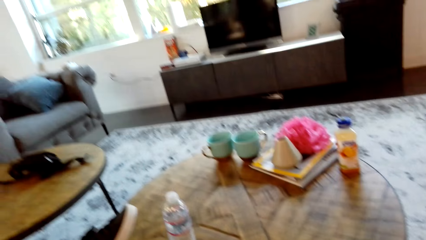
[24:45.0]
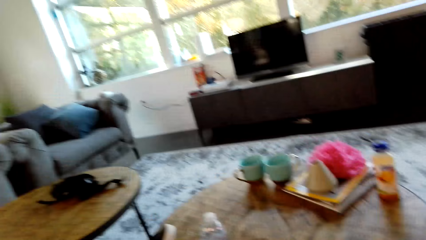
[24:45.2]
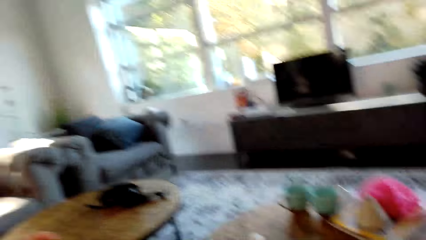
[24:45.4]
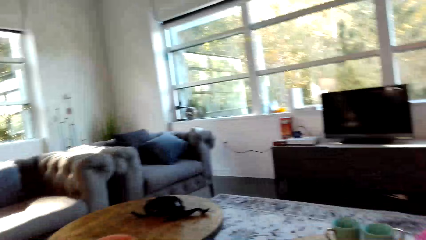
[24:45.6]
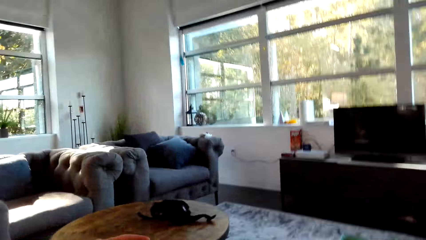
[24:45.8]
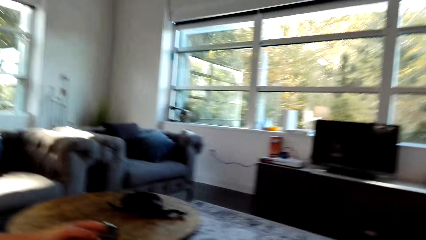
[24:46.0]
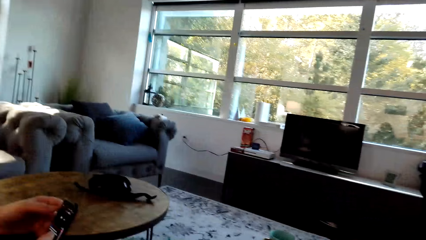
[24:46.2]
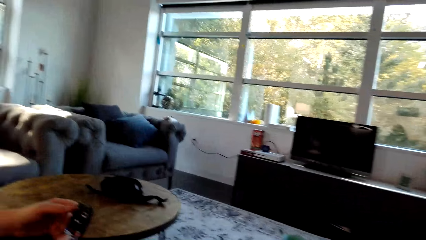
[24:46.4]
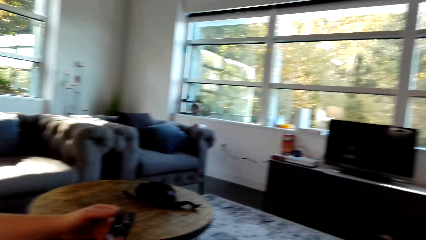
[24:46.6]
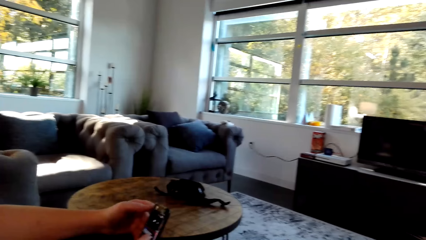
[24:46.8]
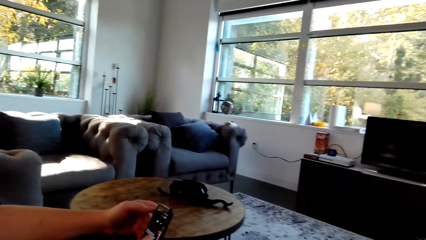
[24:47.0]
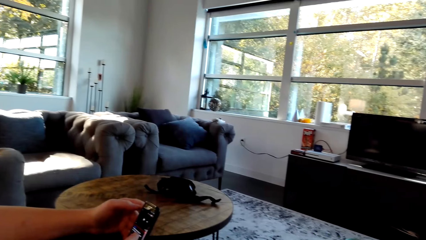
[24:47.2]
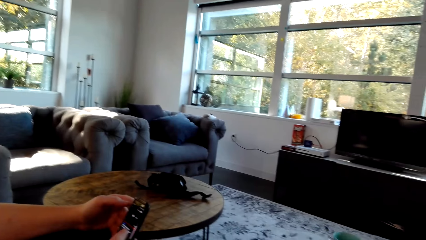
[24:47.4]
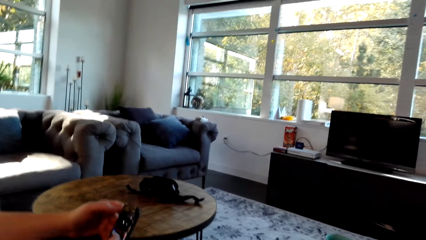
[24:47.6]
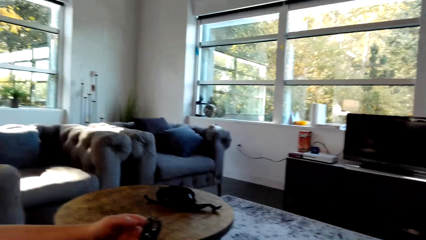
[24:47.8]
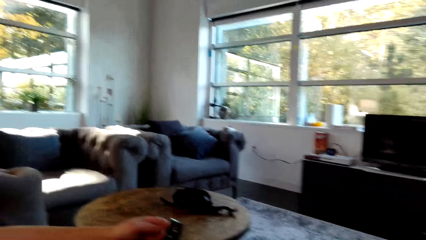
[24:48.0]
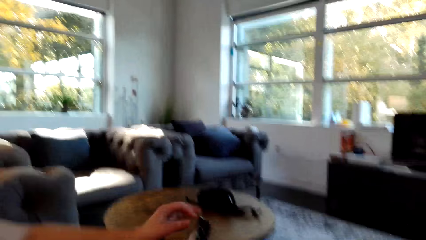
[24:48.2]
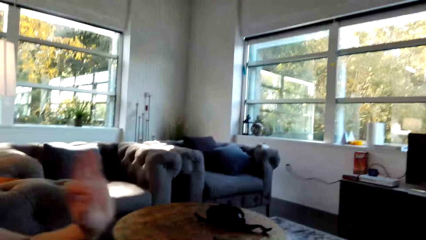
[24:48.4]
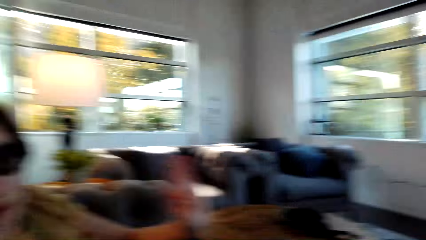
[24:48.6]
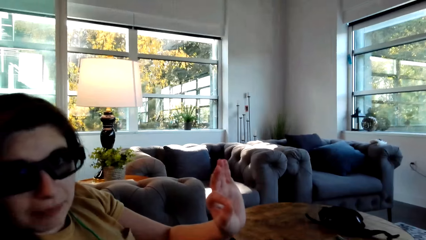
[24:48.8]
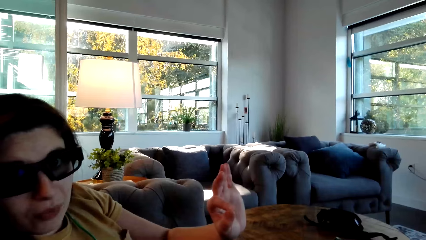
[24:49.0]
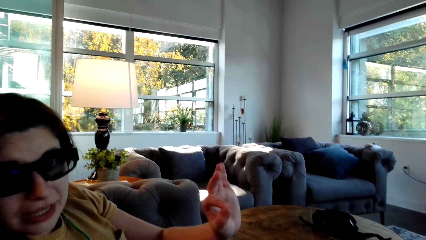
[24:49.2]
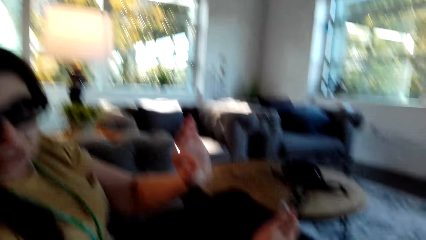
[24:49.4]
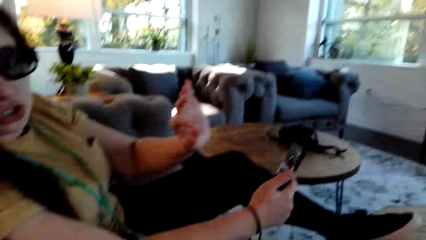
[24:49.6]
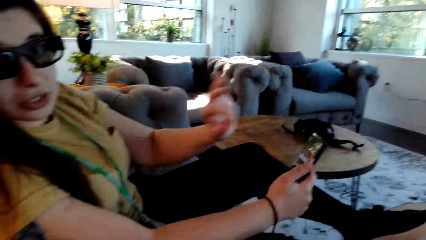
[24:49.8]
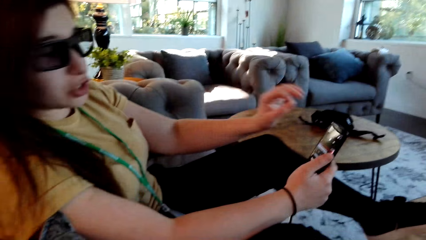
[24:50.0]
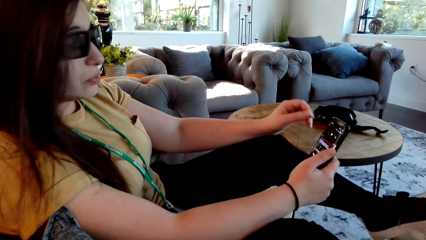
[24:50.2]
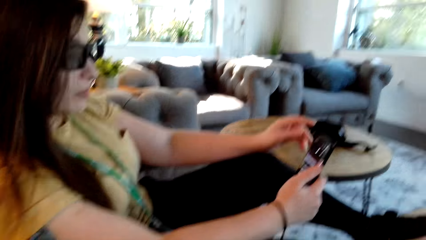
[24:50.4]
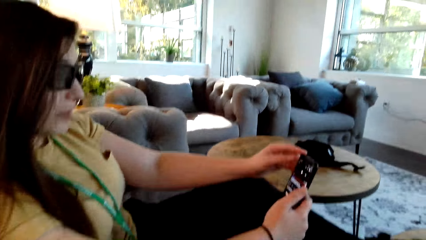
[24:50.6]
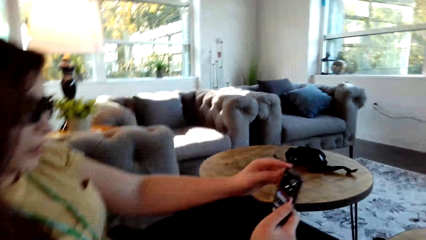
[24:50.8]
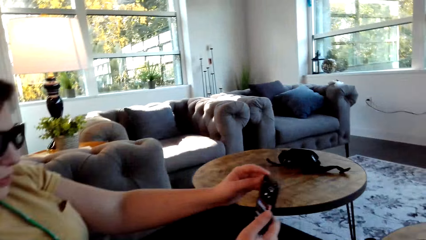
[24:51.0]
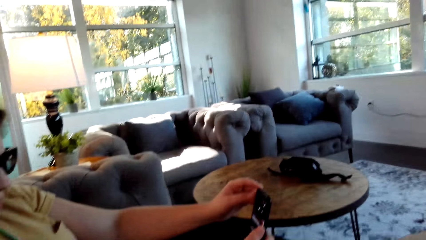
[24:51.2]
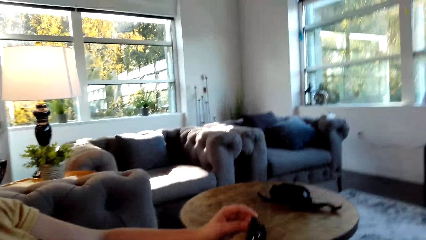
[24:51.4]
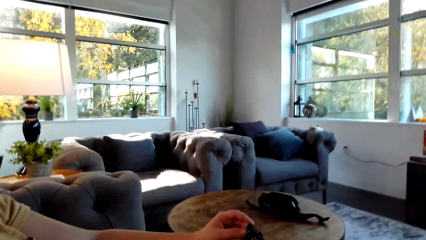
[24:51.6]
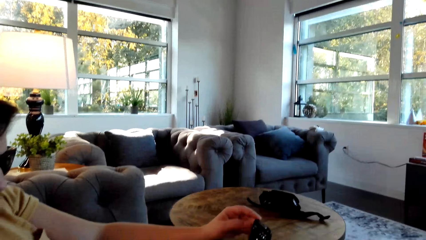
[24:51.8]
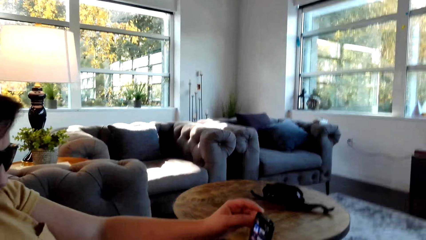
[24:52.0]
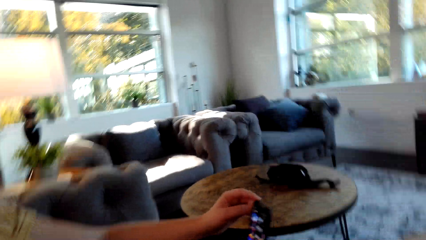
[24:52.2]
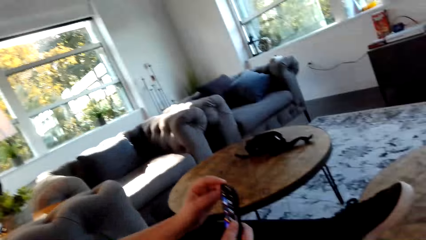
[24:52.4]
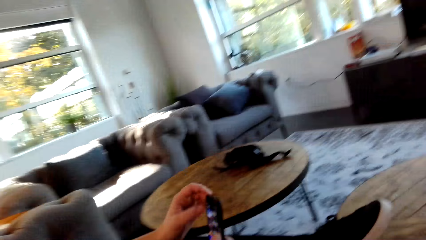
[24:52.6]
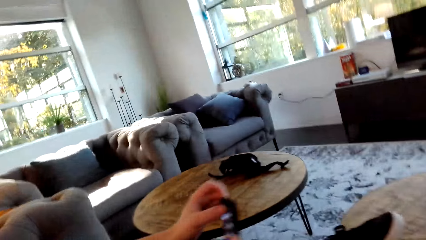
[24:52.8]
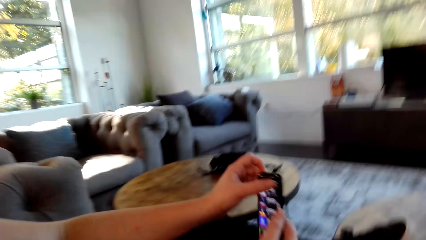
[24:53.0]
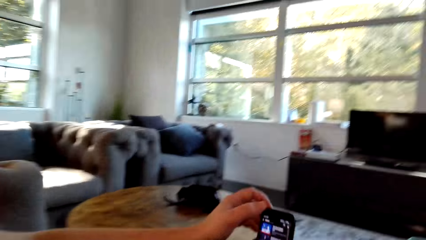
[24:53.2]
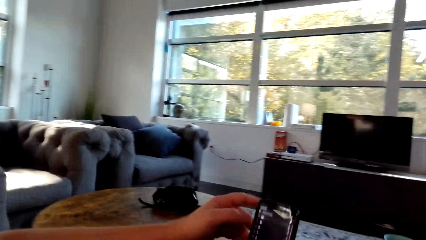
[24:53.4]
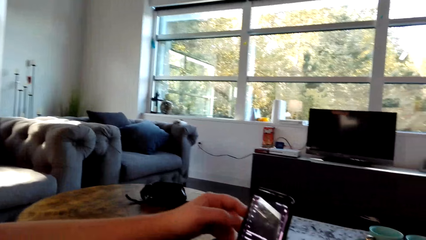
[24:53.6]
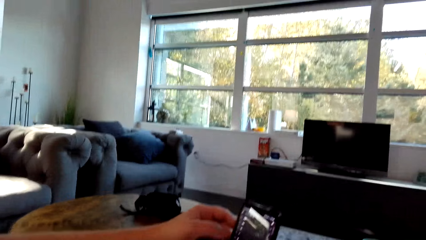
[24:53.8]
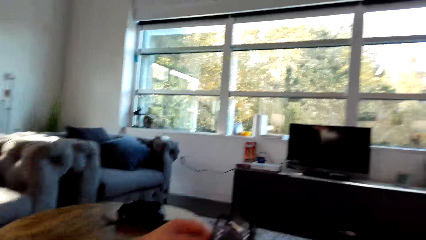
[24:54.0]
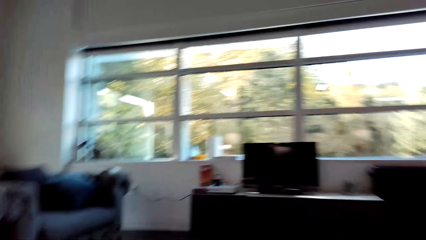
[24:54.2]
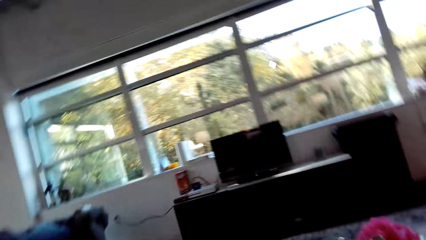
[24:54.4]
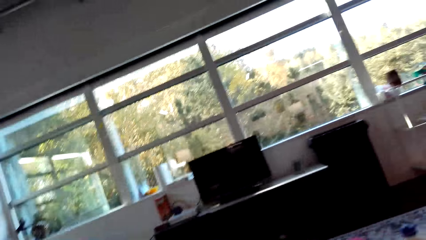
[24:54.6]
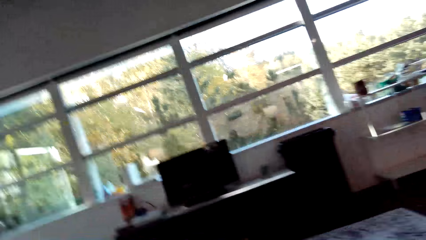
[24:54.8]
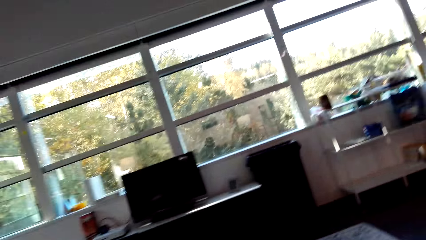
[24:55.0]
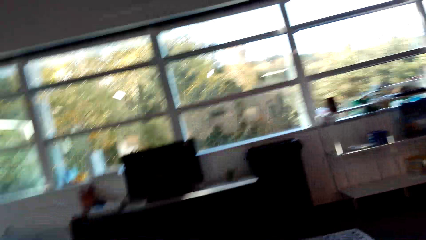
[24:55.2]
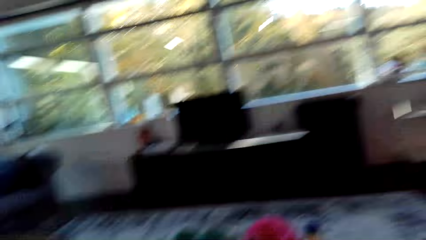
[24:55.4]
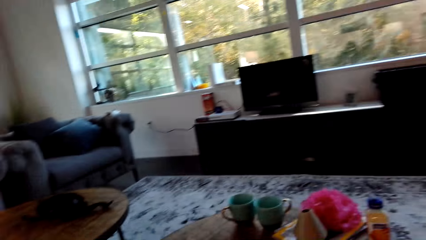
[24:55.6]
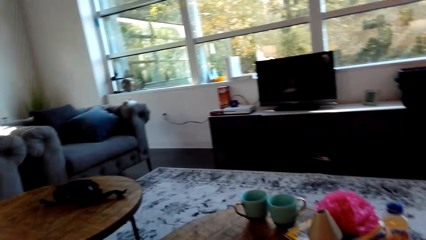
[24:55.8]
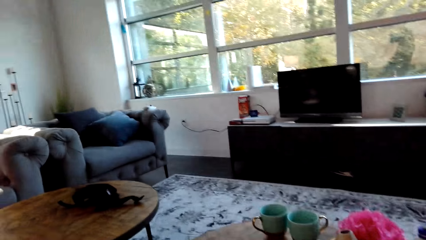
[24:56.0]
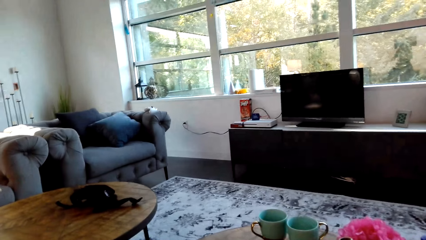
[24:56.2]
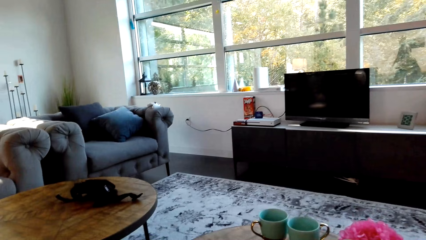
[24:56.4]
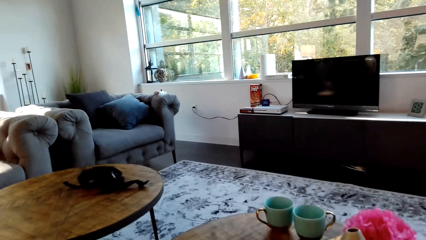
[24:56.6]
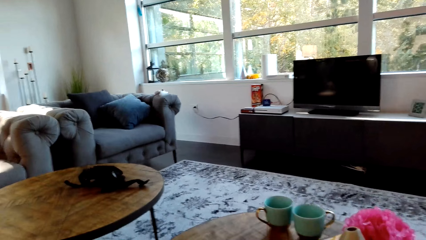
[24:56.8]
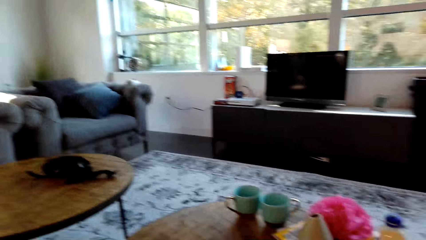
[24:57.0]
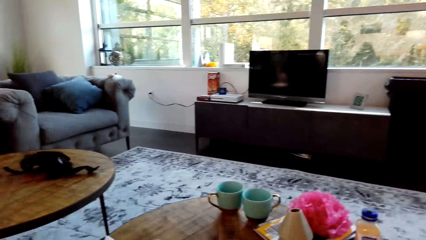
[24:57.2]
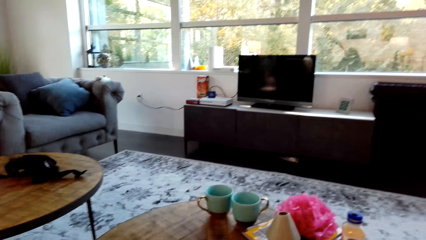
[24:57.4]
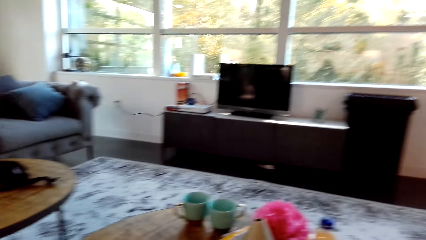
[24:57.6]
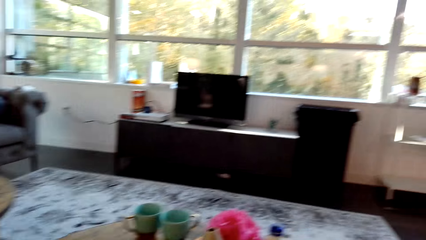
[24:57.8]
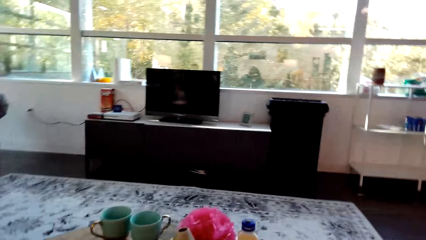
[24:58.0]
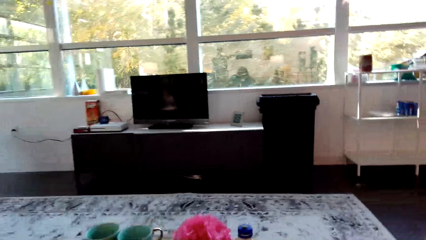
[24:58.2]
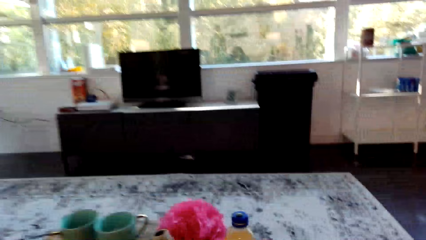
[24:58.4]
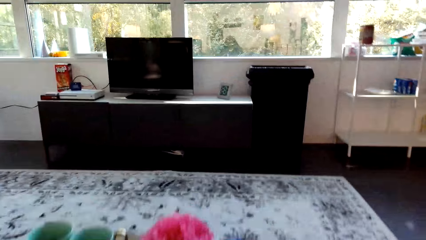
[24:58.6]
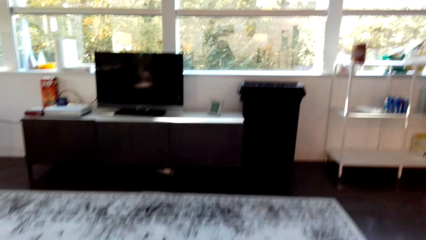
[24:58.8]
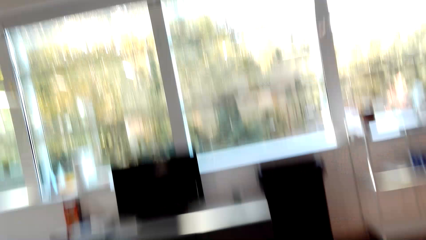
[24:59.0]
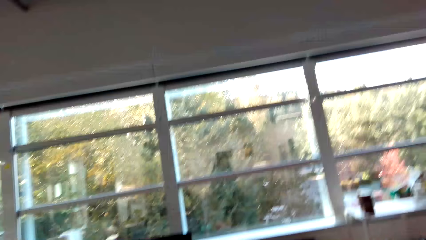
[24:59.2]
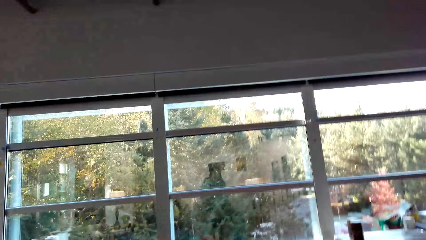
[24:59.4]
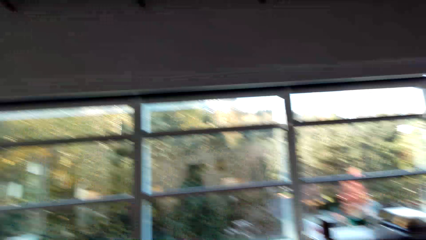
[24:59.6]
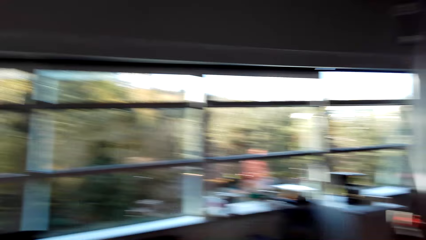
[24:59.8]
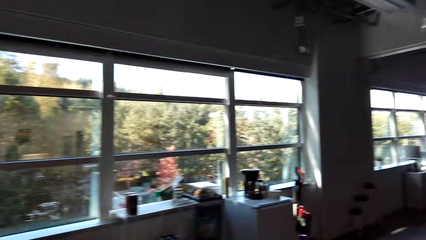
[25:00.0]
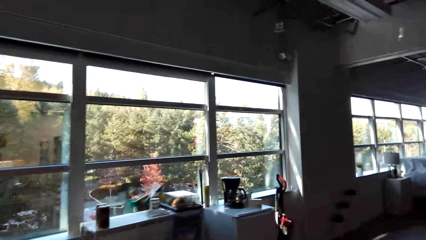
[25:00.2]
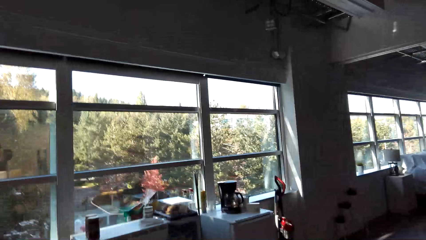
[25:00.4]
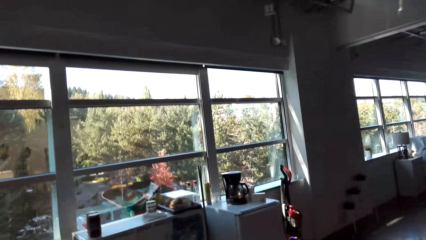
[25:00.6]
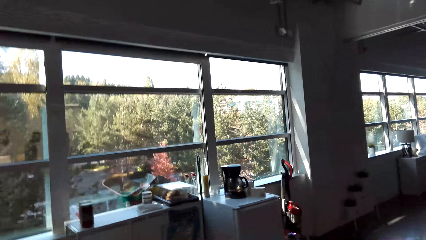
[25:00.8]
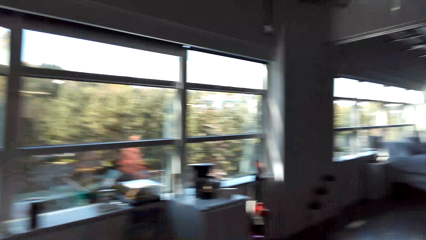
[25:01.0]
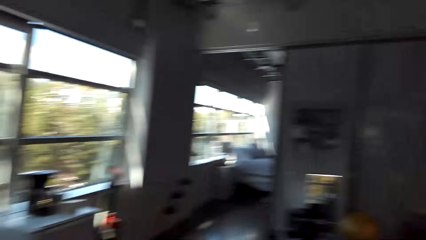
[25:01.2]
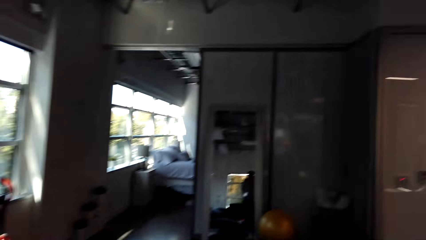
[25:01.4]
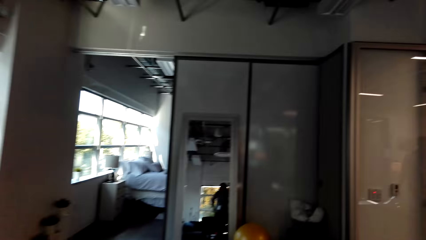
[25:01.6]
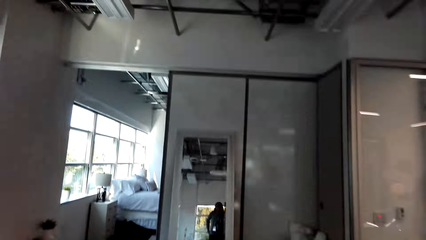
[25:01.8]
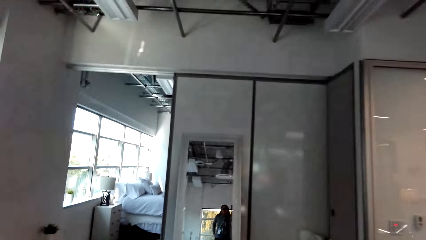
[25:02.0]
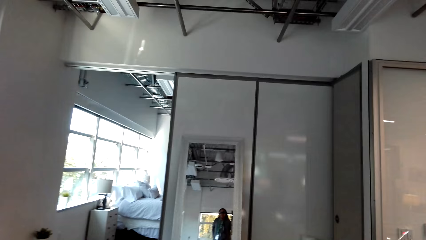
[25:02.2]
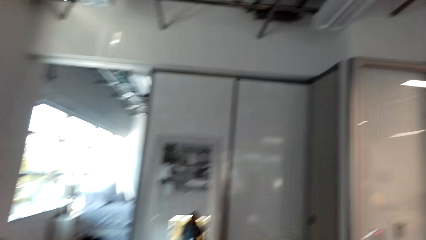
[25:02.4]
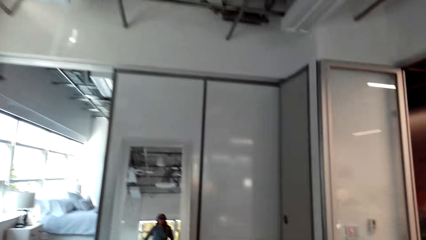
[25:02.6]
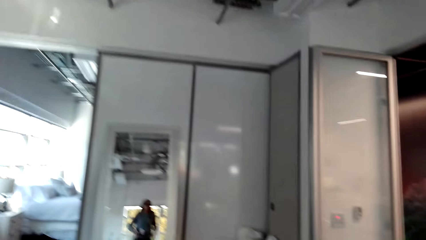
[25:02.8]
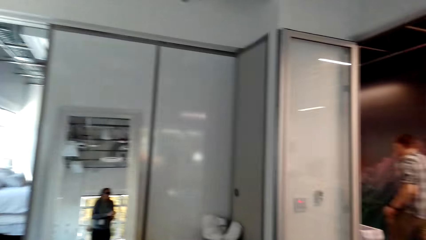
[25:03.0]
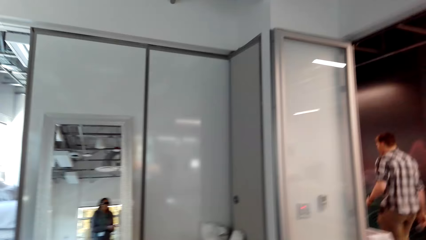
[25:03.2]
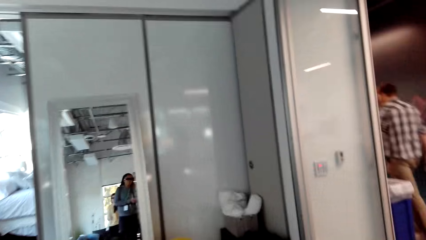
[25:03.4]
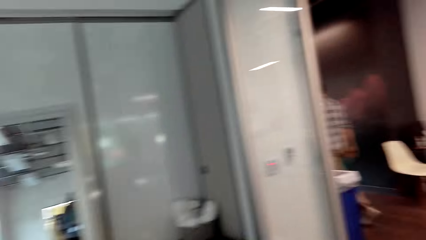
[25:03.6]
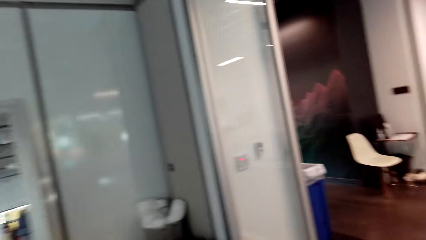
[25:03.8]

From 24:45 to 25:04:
A woman operates the phone. The camera wearer scrolls on the cell phone. The woman gestures with a hand and operates the phone. The camera wearer looks around in the house. They walk around in the house.
